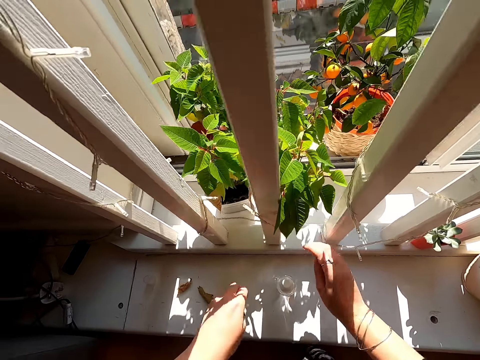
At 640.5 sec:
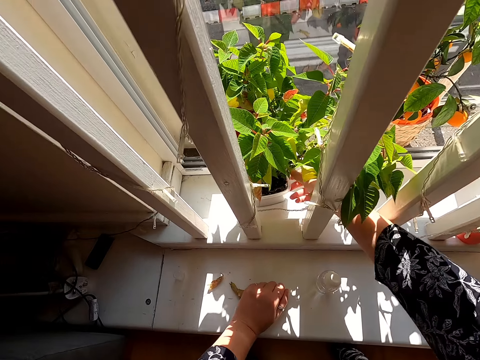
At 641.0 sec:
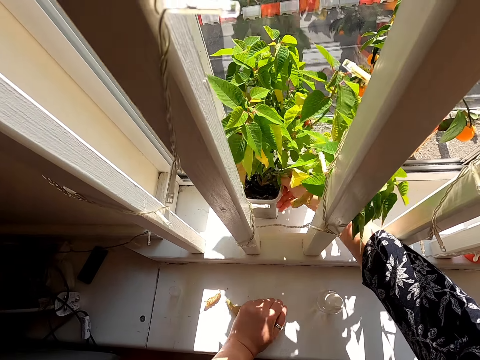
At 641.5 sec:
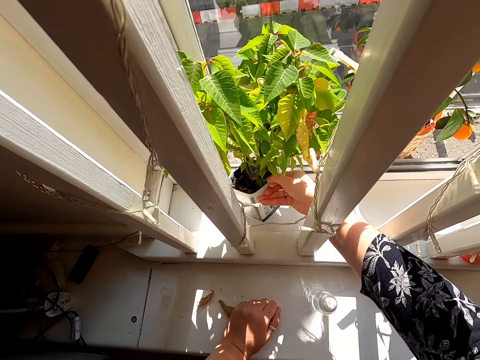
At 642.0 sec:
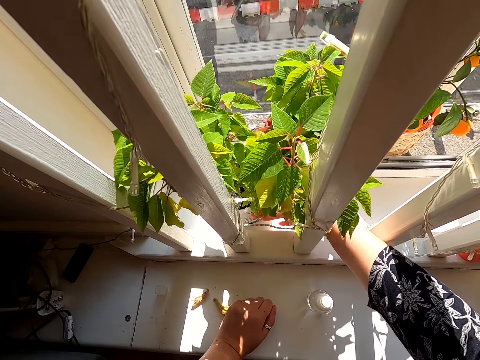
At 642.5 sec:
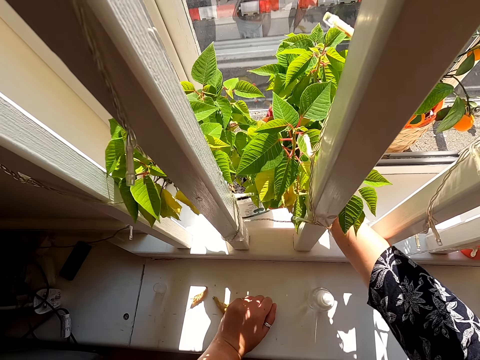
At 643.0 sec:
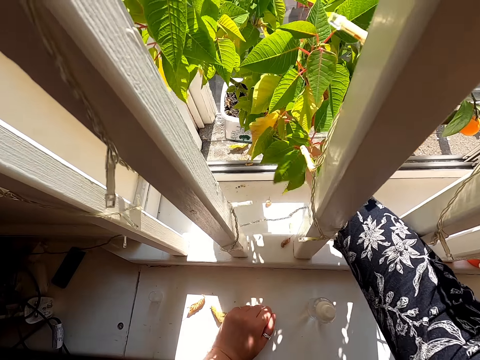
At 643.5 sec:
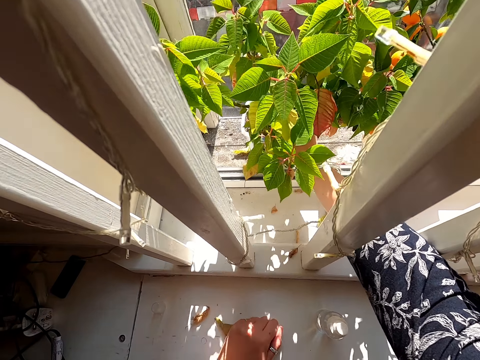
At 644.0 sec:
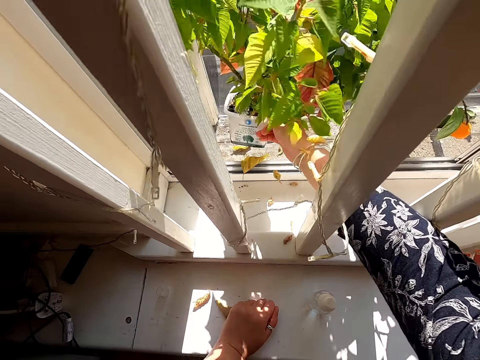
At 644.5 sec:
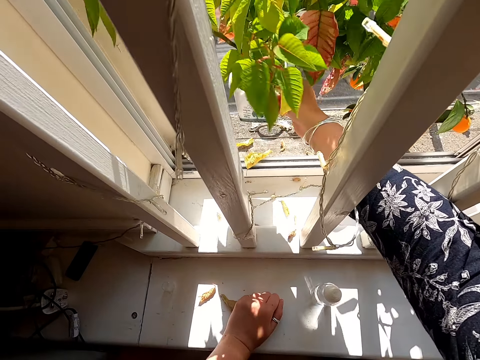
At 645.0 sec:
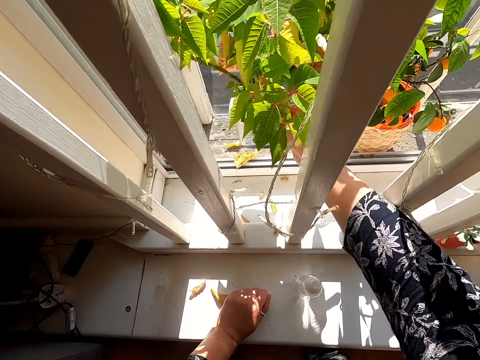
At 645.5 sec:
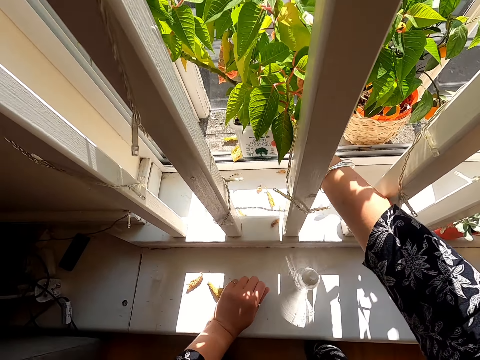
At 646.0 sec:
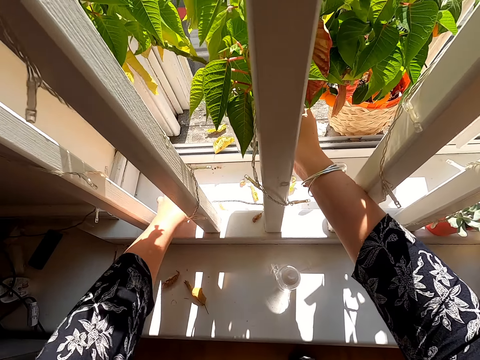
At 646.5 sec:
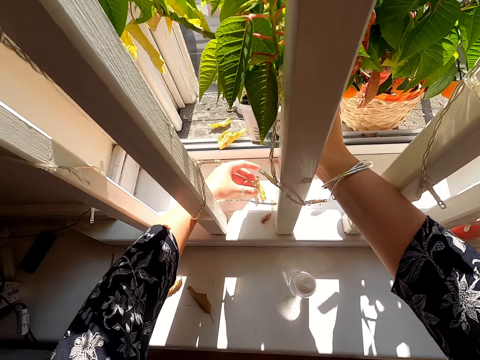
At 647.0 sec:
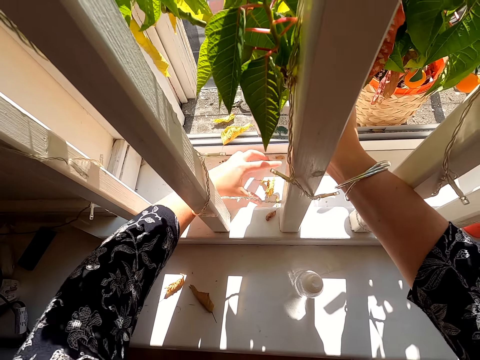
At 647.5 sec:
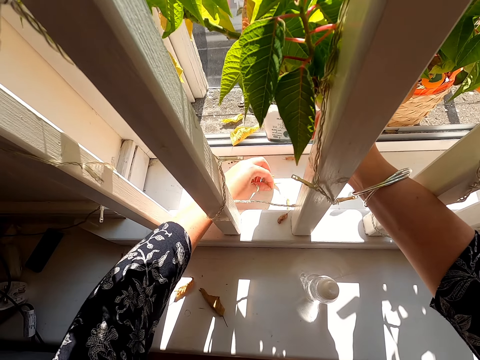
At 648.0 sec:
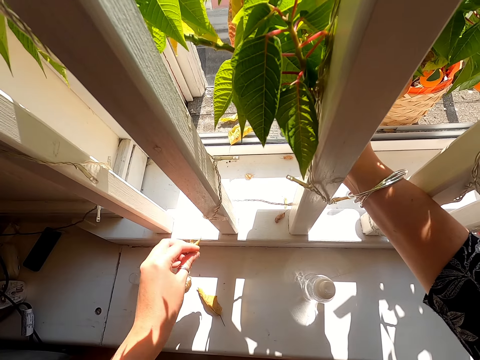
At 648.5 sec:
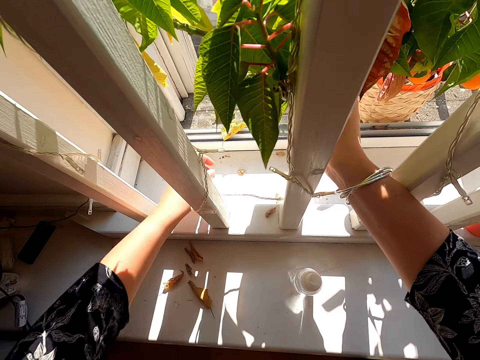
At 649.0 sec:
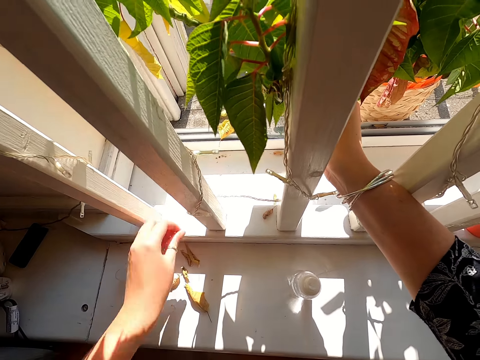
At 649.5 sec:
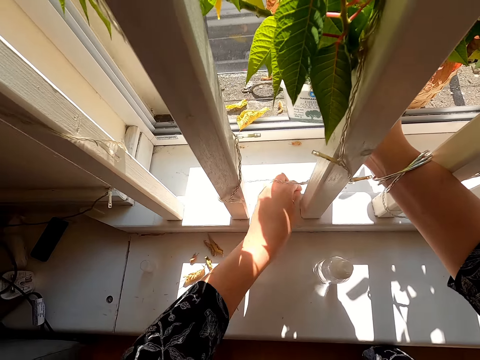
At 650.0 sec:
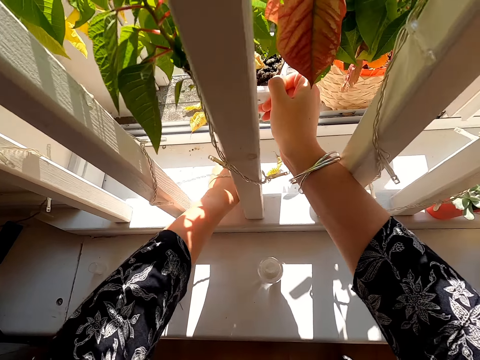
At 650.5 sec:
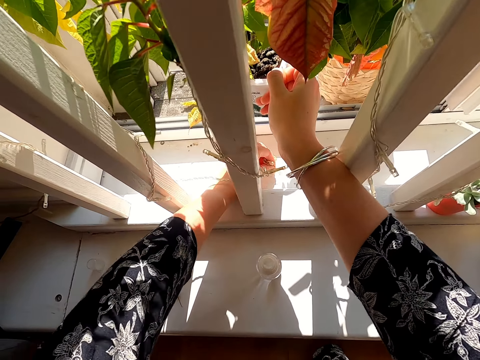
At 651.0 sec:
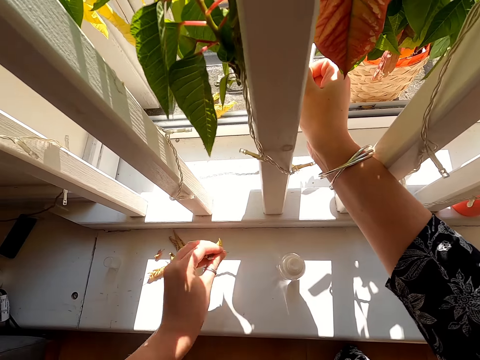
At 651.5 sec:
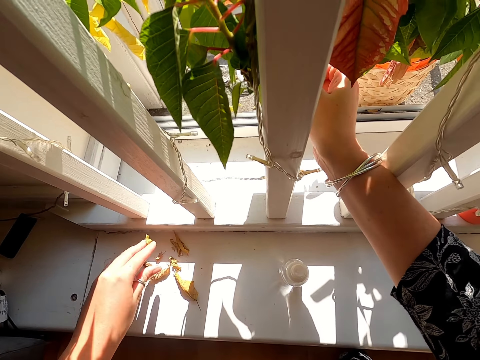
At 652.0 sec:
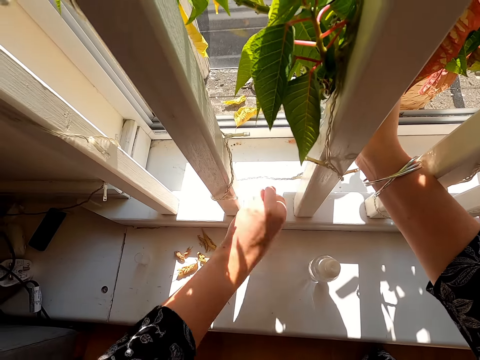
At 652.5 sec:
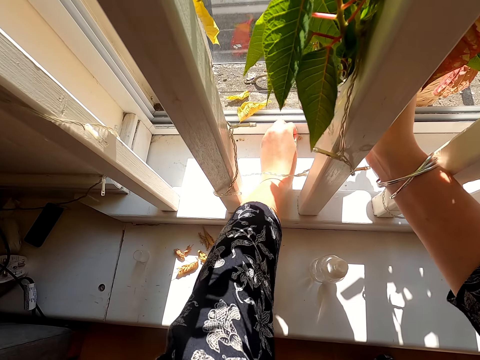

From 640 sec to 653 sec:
The camera wearer lifts the right hand. They pull the vase. They lift the vase. They shake the flower. They pick up the dropped flower leaves. They move the left hand. They drop the leaves. They pick up the leaves. They move the left hand. They pick up the leaves. They move the left hand. They drop the leaves. They move the left hand.

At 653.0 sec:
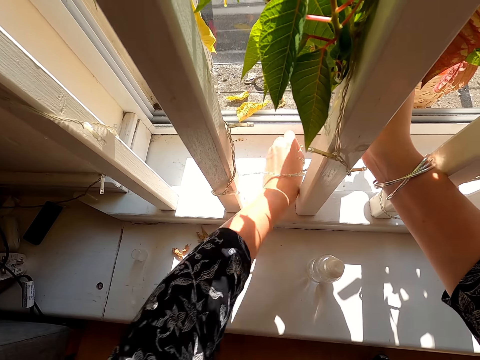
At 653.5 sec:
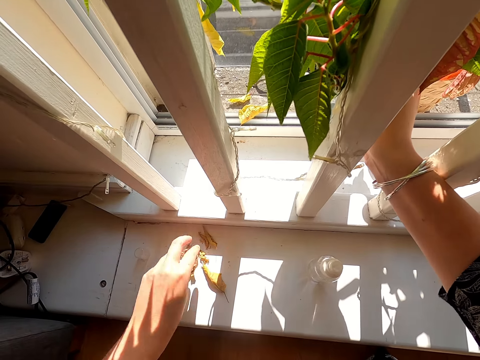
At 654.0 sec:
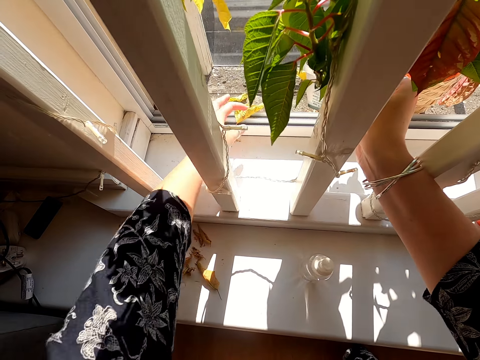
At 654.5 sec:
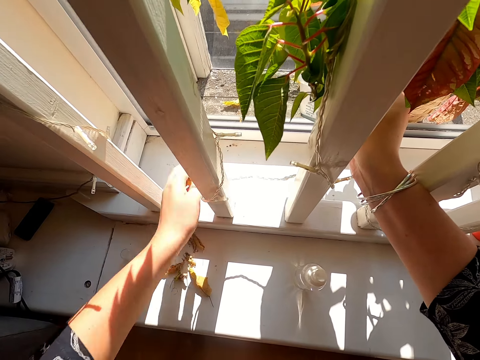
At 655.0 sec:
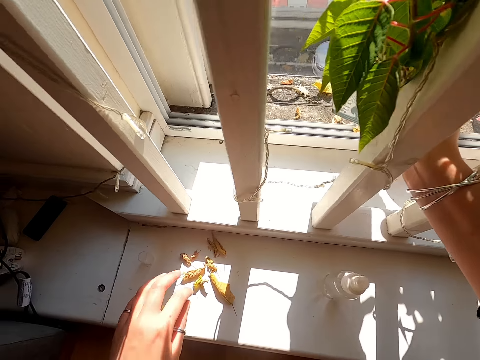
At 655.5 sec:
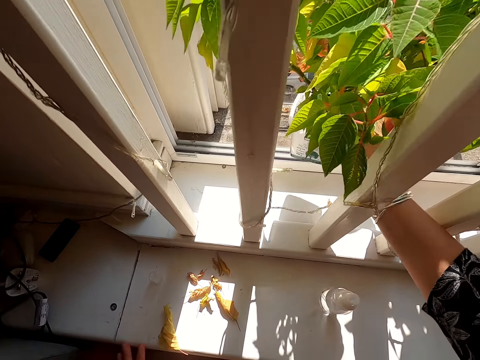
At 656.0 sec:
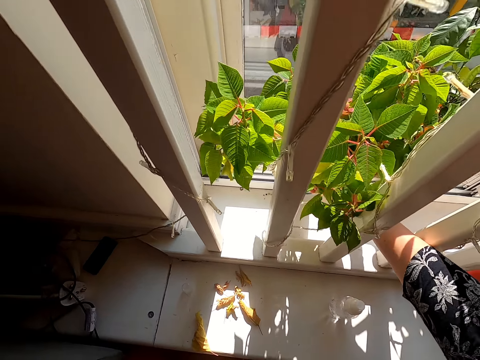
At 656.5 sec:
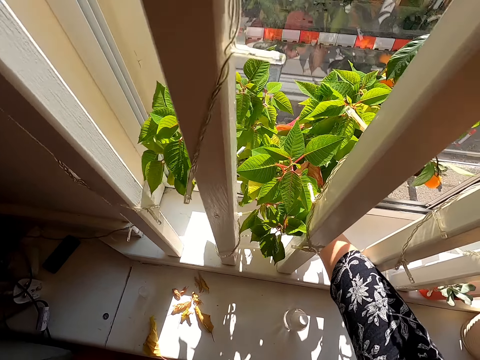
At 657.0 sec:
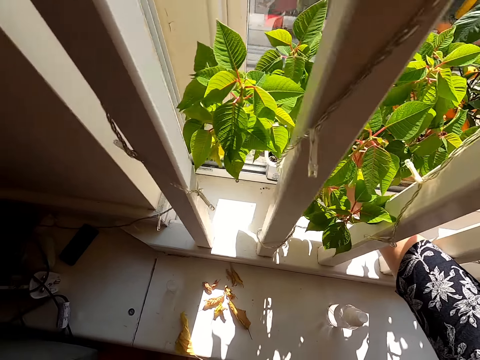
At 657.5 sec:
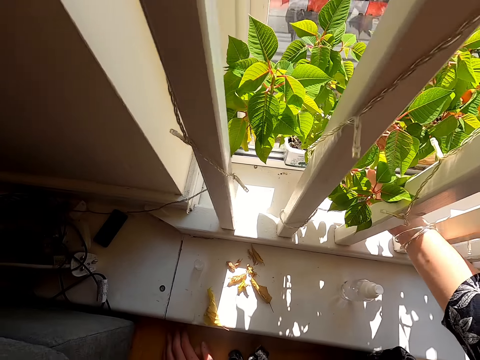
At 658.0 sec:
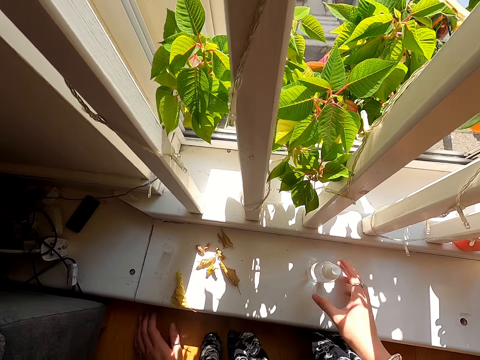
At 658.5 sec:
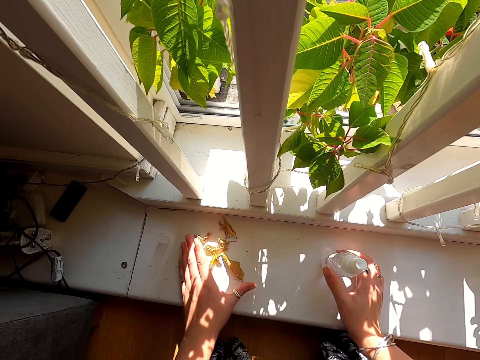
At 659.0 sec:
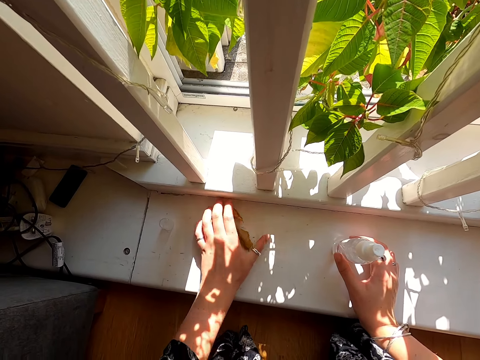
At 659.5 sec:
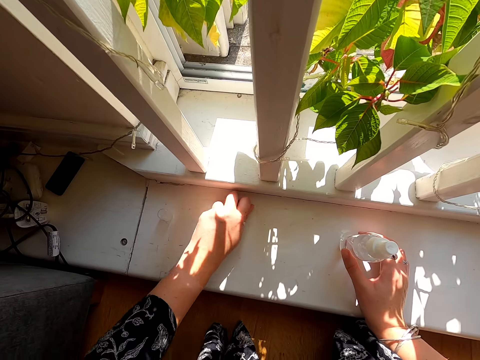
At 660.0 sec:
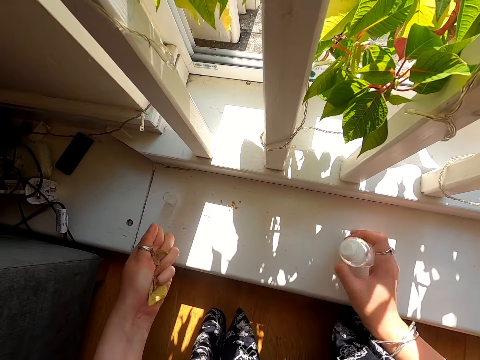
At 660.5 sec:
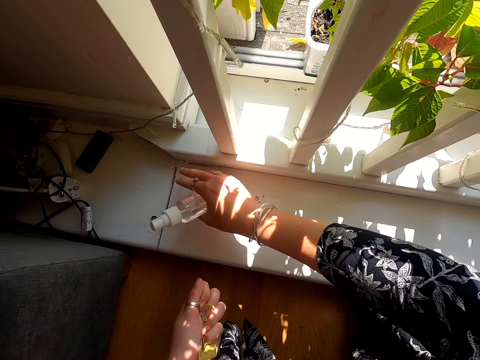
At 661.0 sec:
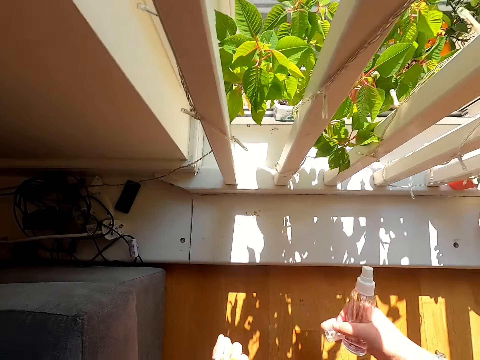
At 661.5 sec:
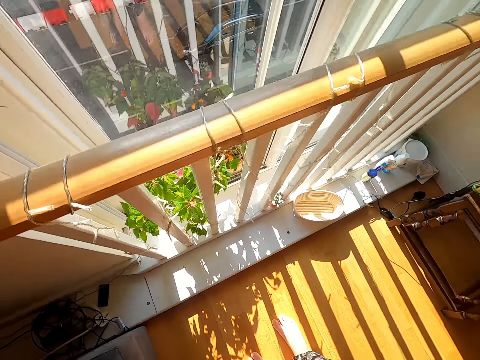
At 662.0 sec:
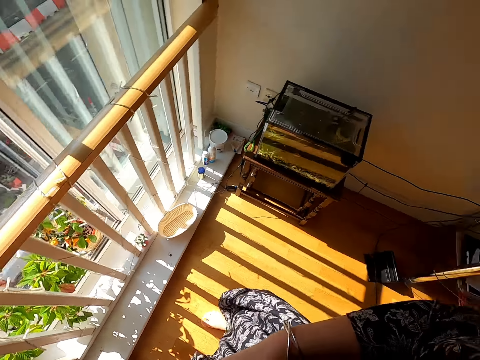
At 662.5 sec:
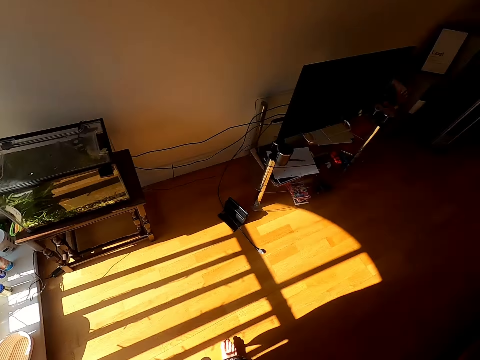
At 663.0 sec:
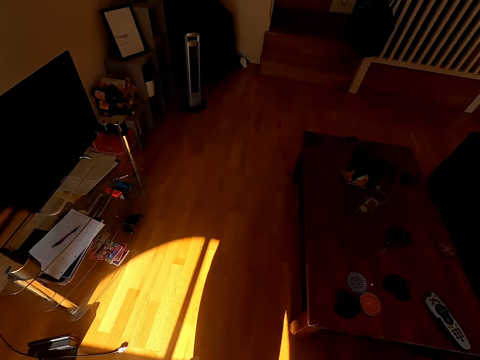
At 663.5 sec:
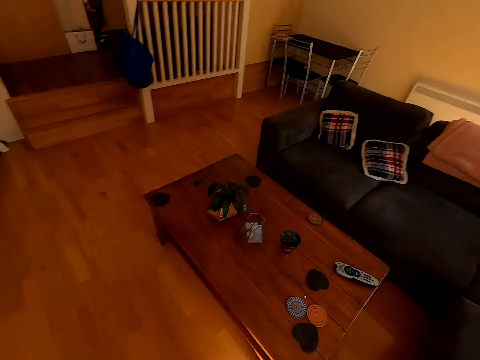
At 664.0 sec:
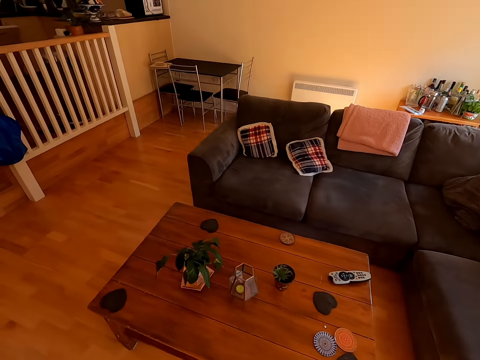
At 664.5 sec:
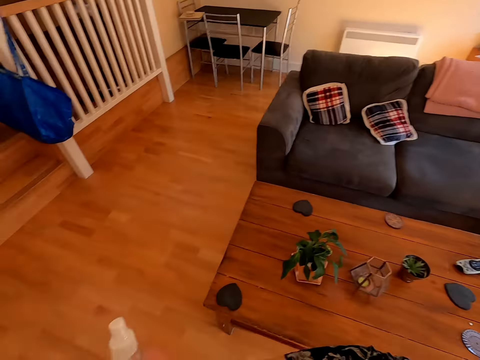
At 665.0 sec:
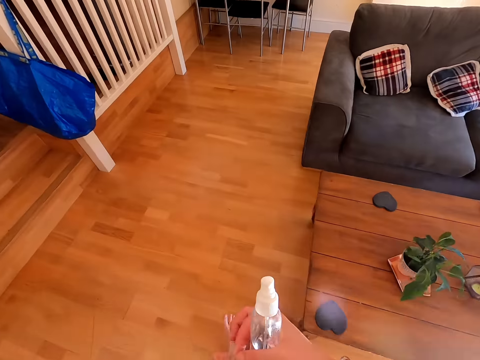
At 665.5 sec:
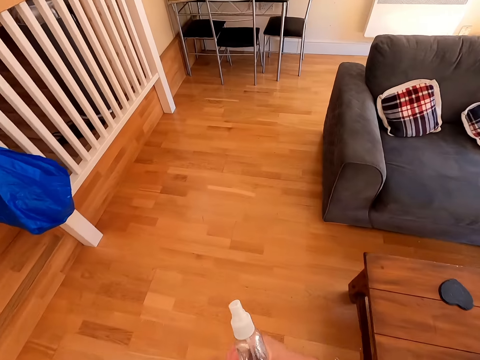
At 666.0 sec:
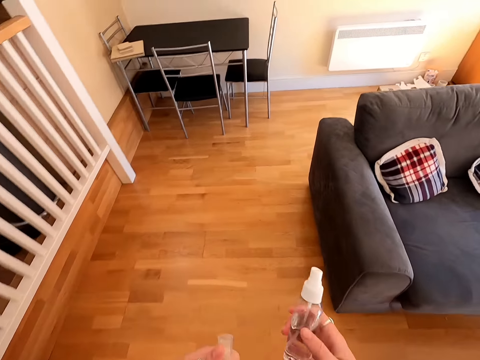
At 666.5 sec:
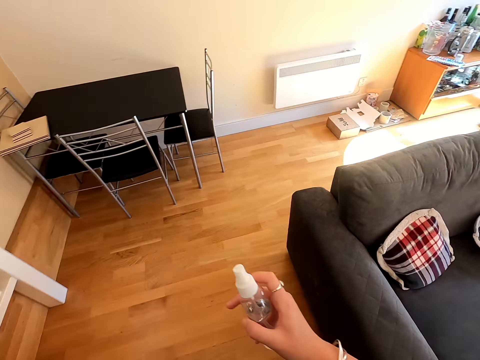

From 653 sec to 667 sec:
The camera wearer picks up the leaves. They drop the leaves. They move the left hand. They pick up the leaves. They drop the leaves. They move the vase. They place the vase on the floor. They pull back the right hand. They touch the bottle. They push the leaves. They collect the flower leaves. They lift the bottle. They stand up. They walk around.
